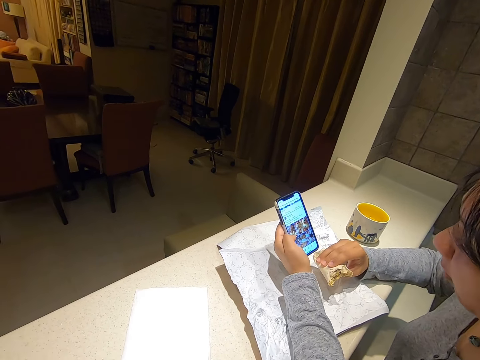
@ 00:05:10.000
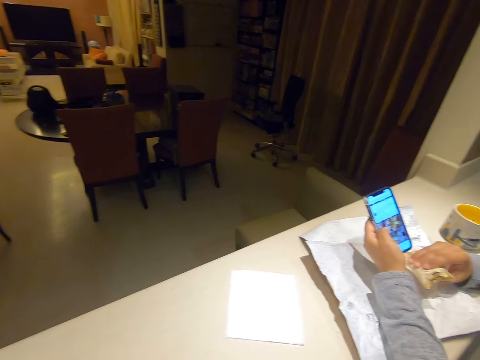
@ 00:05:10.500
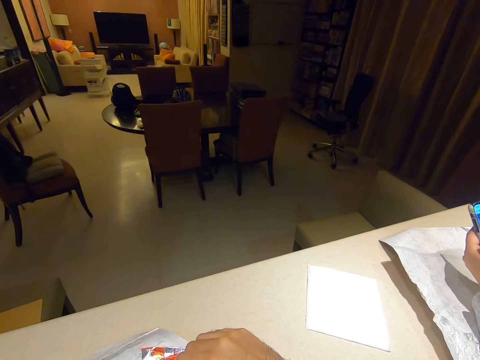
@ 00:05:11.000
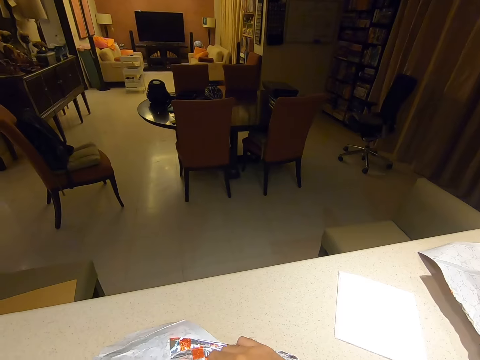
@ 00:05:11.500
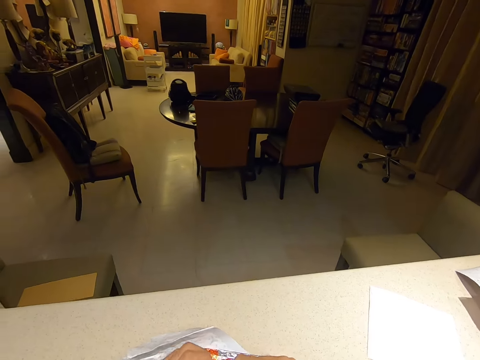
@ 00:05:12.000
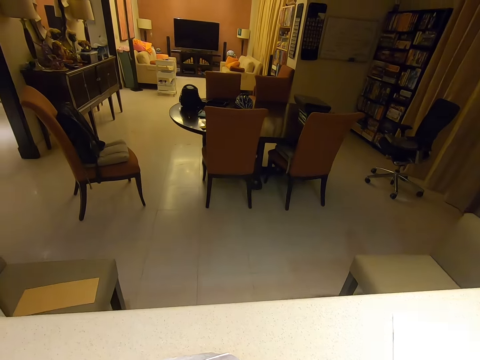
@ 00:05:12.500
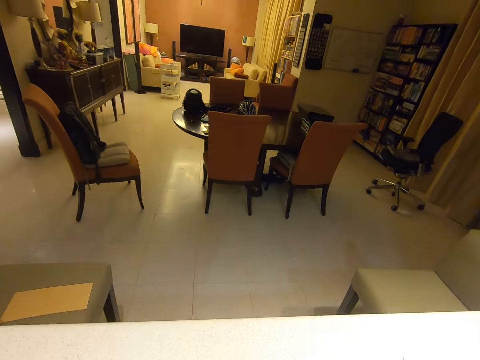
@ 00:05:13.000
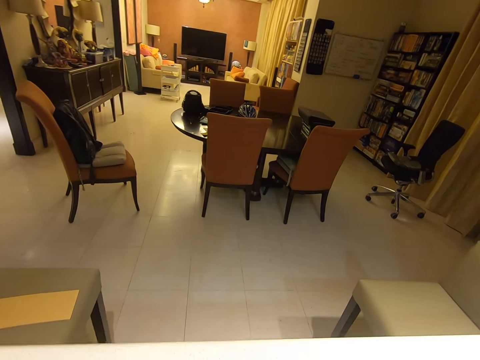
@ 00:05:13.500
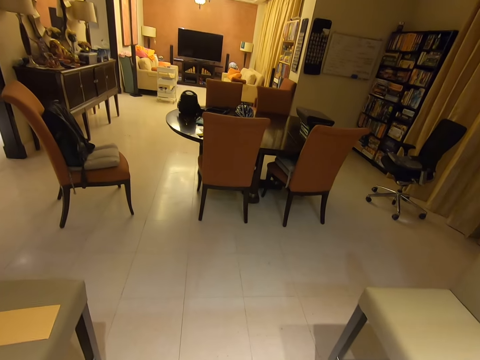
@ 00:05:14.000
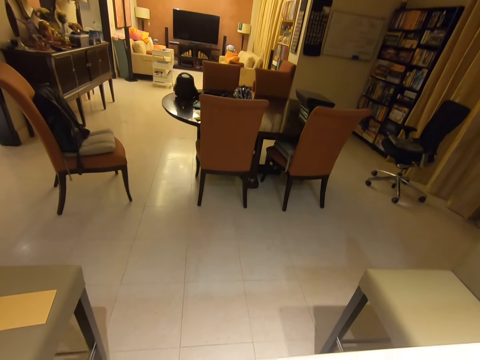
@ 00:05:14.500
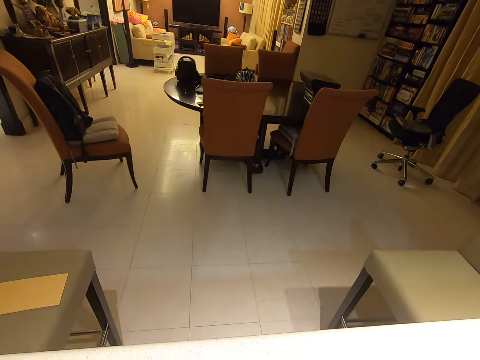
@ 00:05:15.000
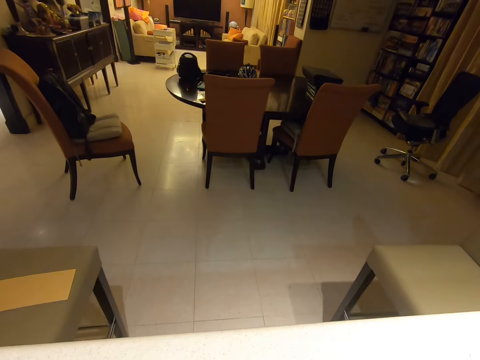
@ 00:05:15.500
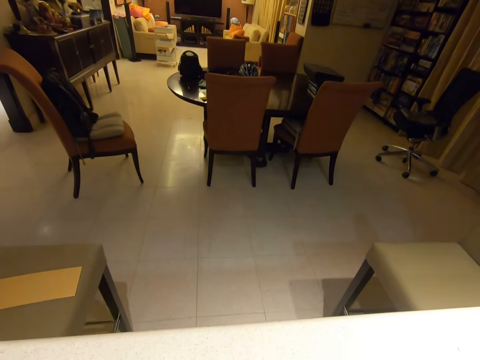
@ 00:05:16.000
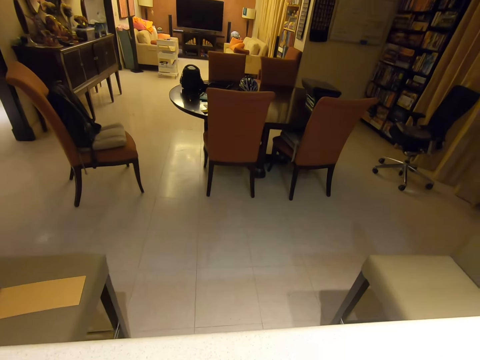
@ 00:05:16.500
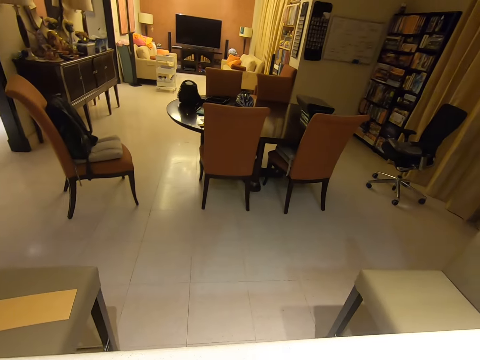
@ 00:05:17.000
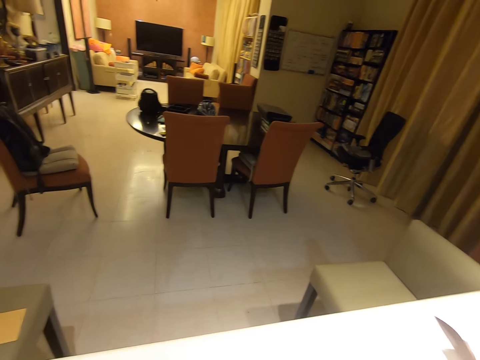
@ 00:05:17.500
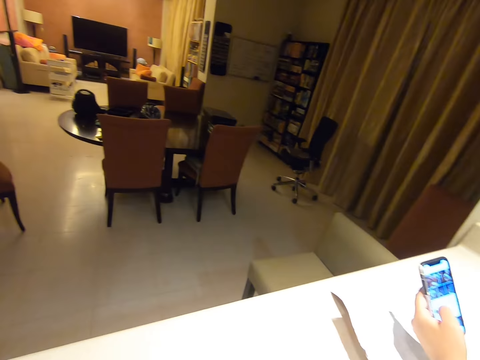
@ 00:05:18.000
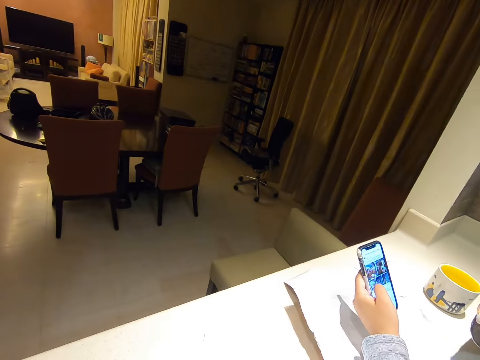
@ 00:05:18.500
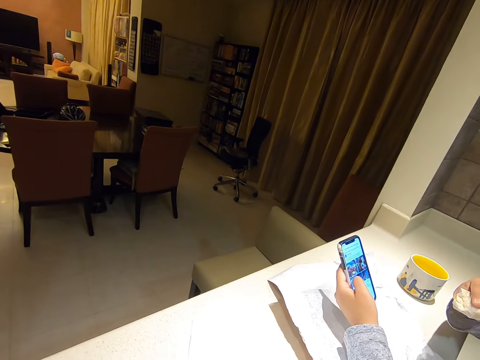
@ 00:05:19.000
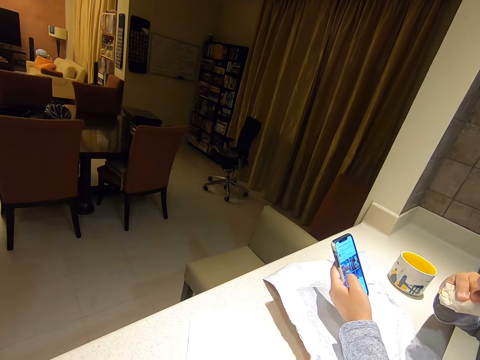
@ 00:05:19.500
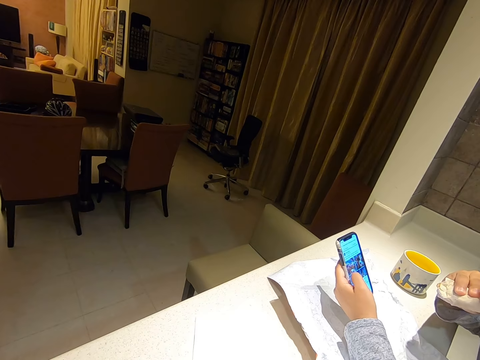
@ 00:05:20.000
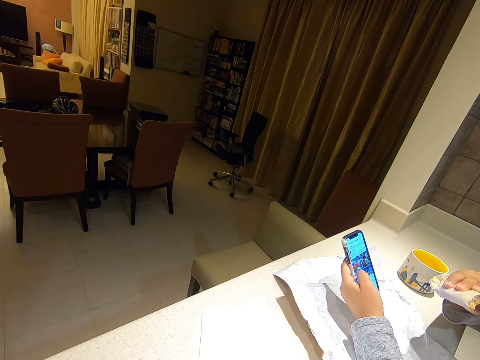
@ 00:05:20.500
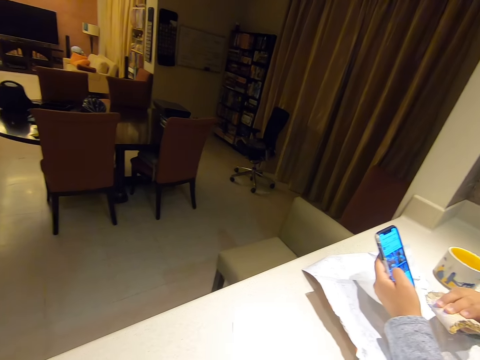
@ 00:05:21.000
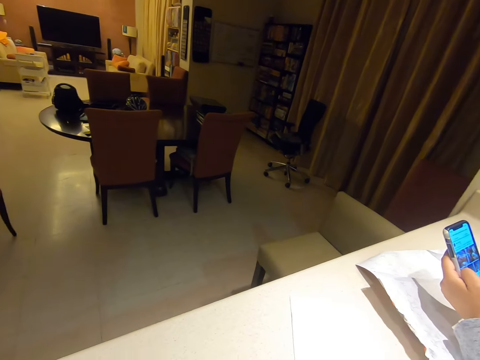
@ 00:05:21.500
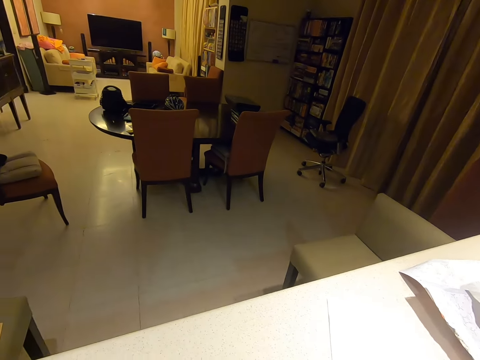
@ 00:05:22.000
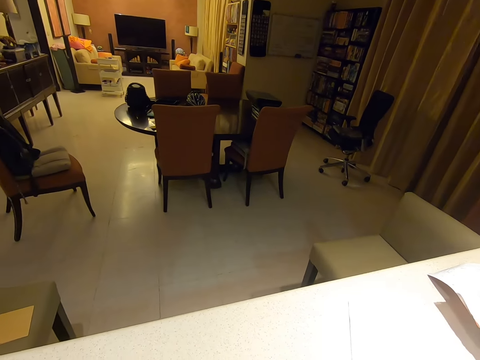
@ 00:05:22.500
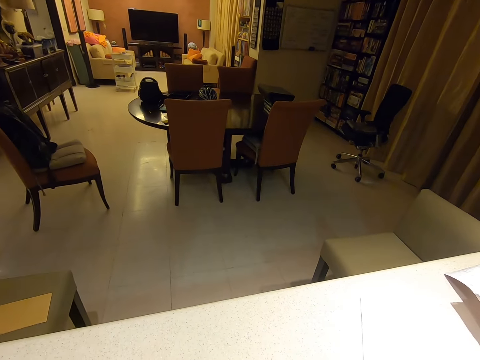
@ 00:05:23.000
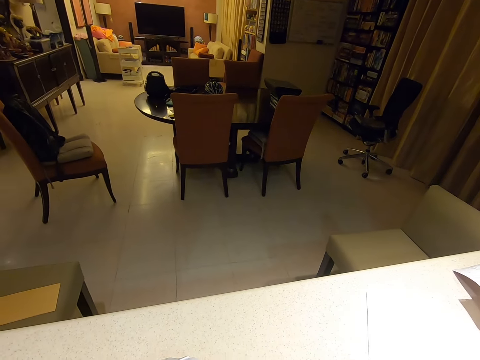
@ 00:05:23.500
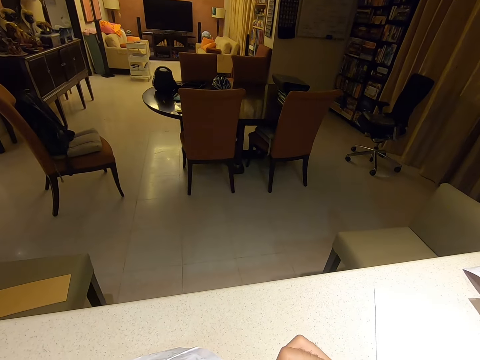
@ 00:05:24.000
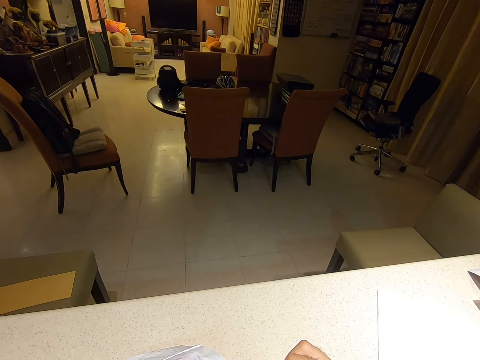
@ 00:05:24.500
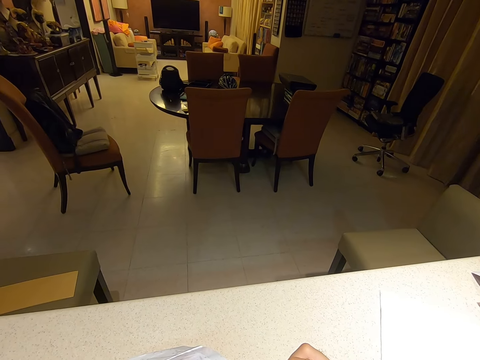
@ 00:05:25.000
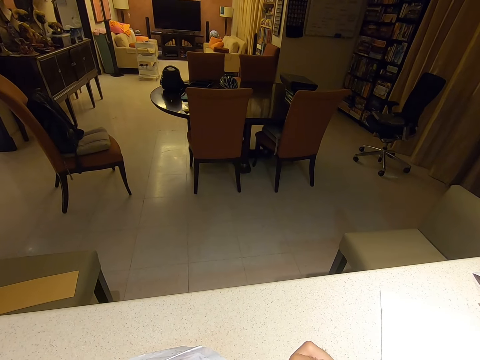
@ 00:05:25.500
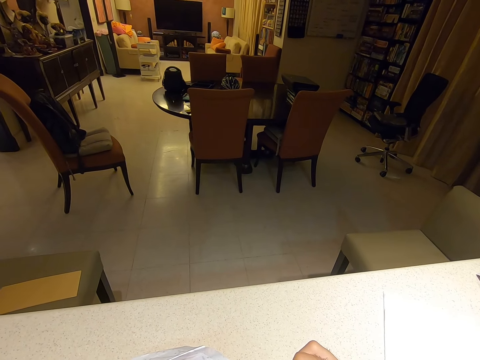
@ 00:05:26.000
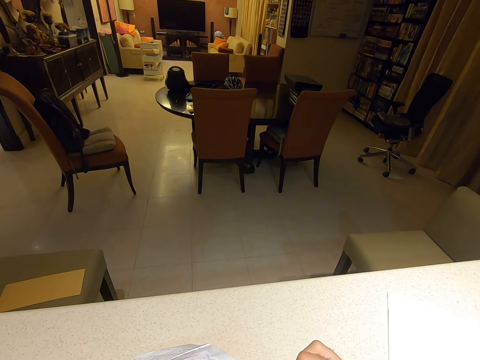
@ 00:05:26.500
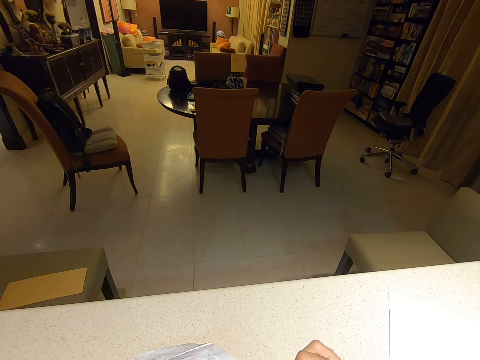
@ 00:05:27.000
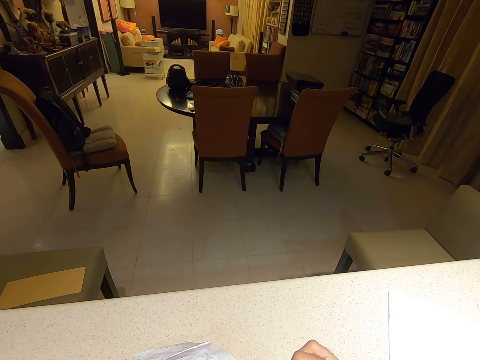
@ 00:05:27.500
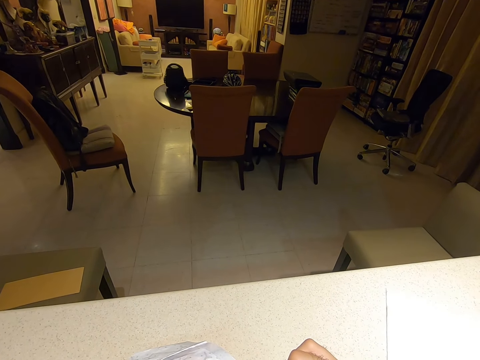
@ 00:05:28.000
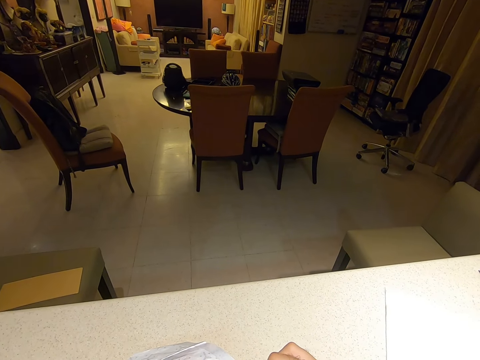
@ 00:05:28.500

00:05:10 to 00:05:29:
The camera wearer puts hands on a plate. They stare at the dining table. A woman operates a phone. The woman eats the burrito in her right hand. The camera wearer eats a chicken roll. The woman operates the phone. The camera wearer moves a hand.

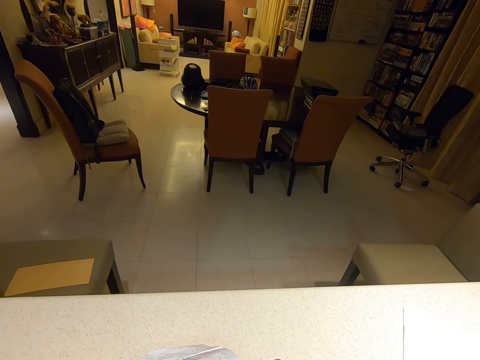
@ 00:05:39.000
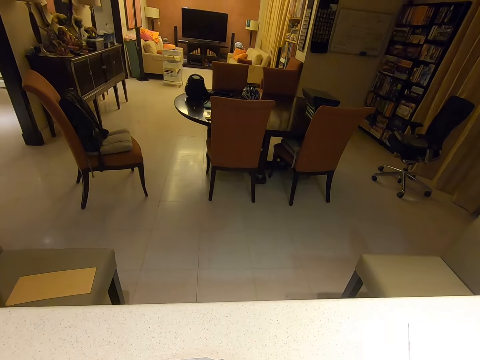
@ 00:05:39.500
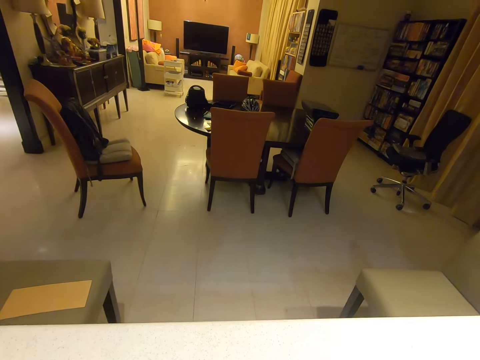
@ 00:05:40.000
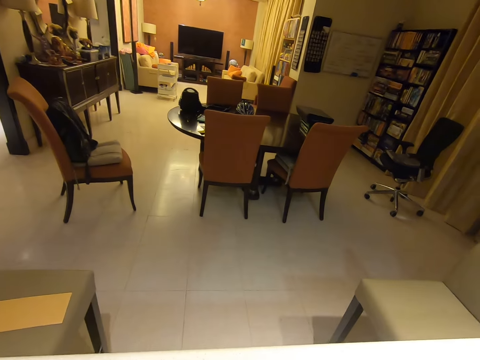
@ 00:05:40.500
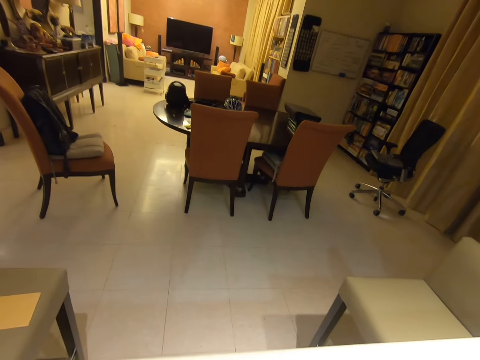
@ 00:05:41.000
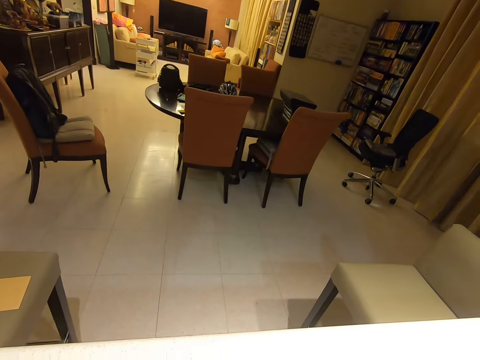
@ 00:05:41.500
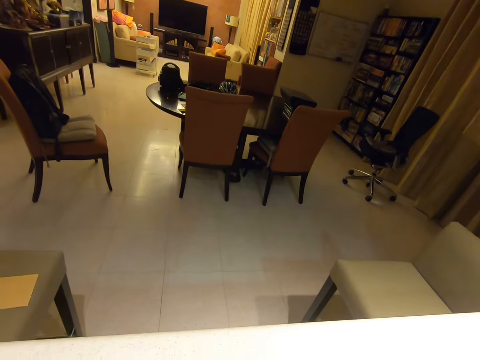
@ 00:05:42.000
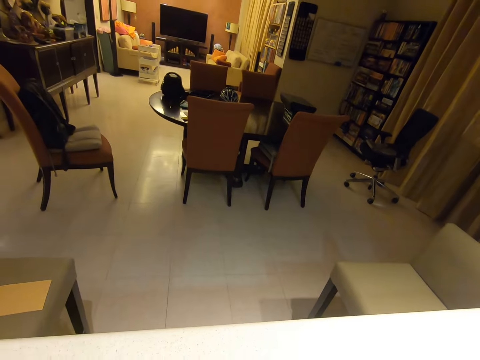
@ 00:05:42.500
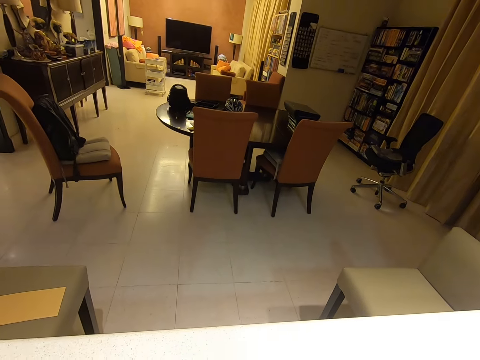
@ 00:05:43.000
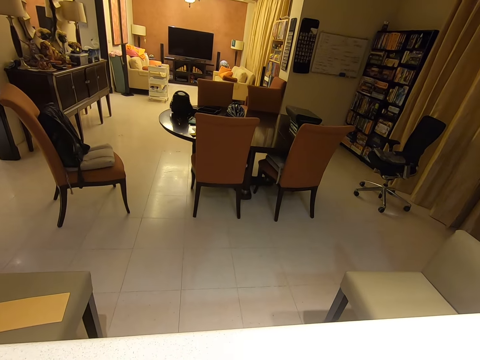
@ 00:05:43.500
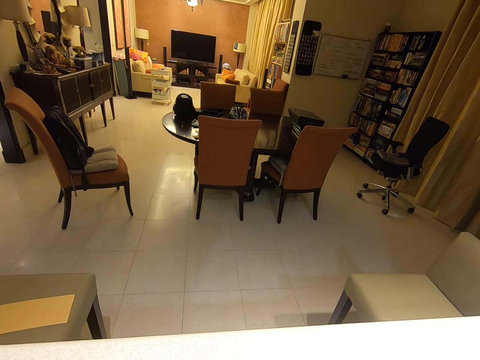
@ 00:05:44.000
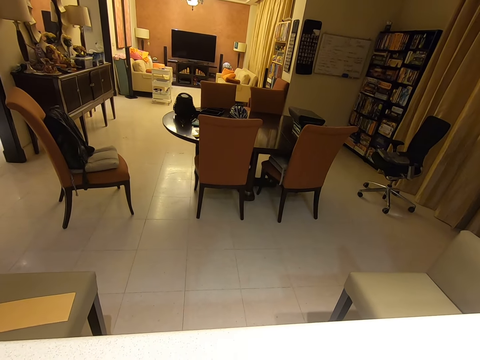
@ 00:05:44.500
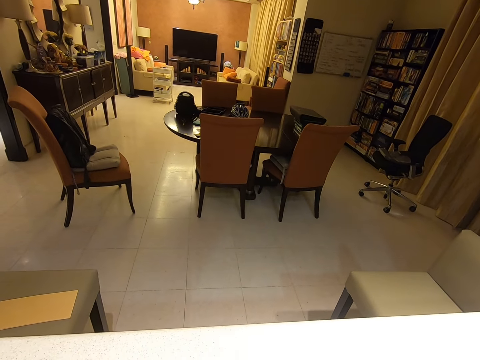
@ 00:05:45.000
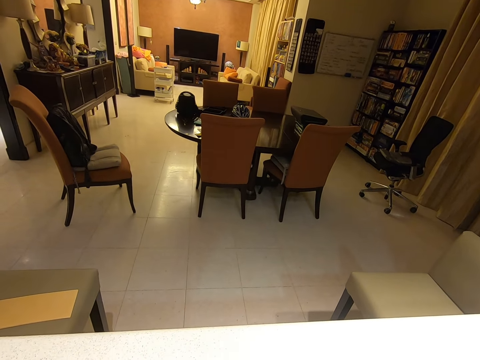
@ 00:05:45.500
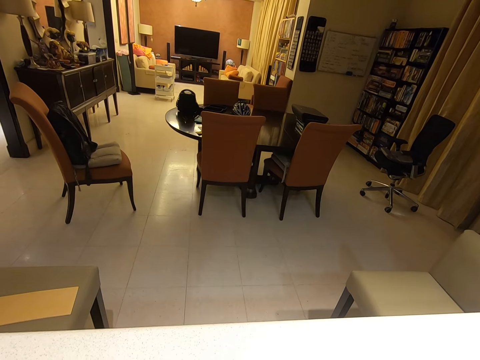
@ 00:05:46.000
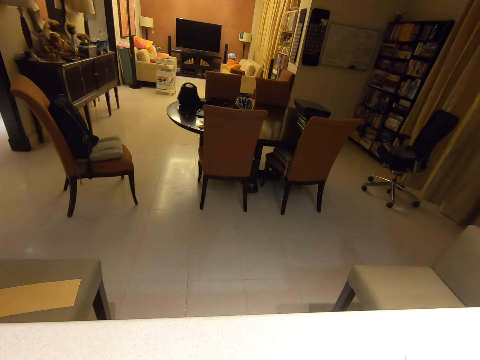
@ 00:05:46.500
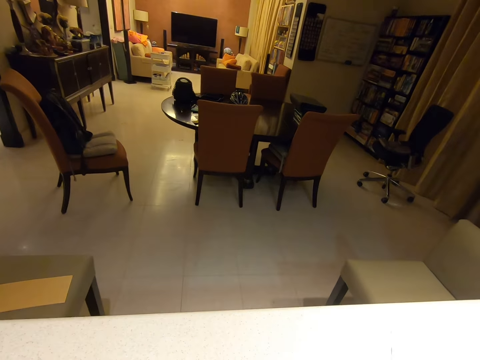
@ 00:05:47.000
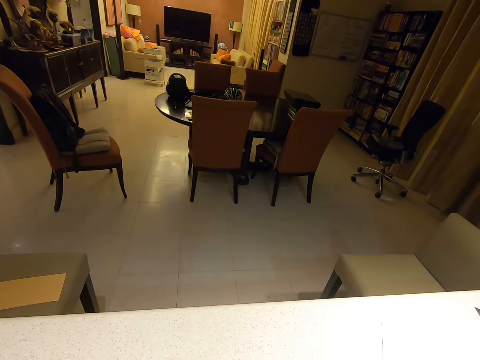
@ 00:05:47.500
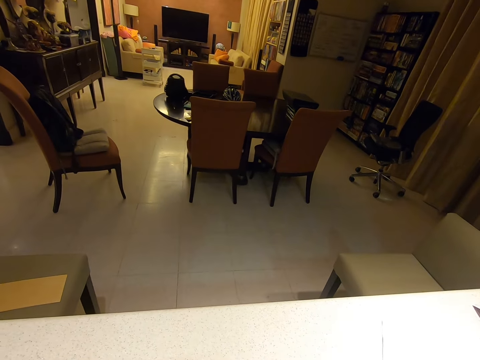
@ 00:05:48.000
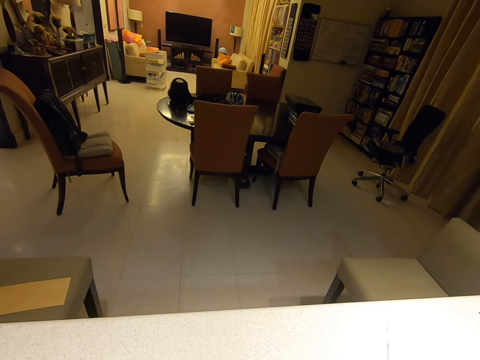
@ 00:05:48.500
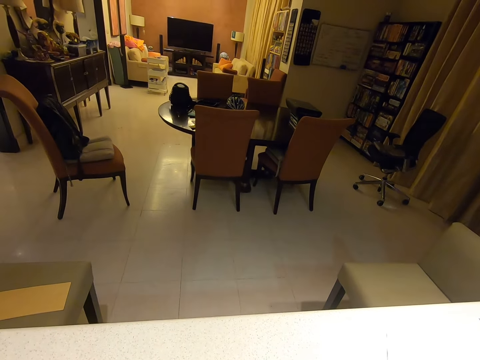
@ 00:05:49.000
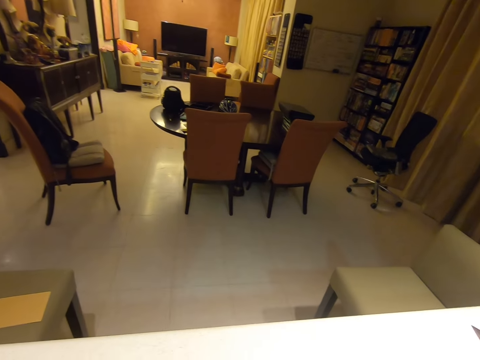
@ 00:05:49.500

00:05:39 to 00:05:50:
The camera wearer stares at the dining table. They interact with the woman.
